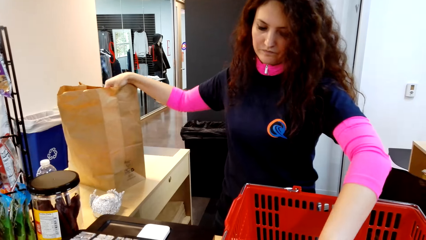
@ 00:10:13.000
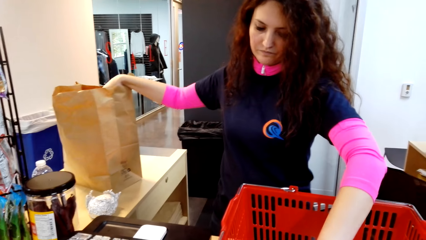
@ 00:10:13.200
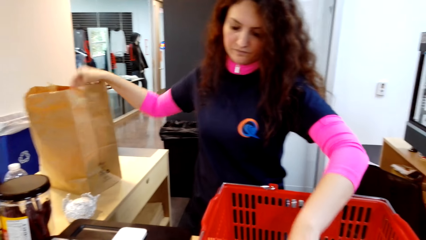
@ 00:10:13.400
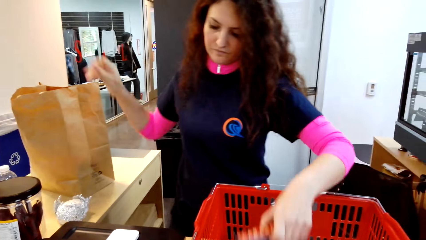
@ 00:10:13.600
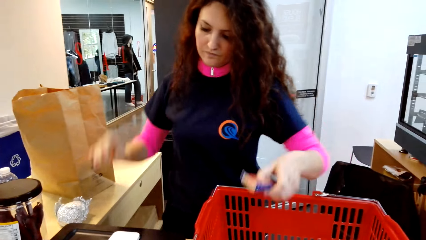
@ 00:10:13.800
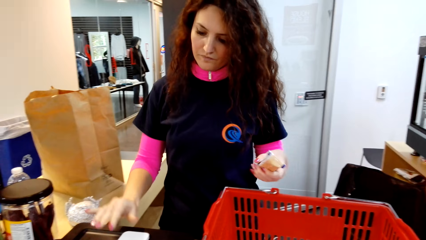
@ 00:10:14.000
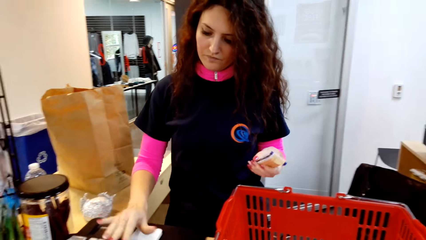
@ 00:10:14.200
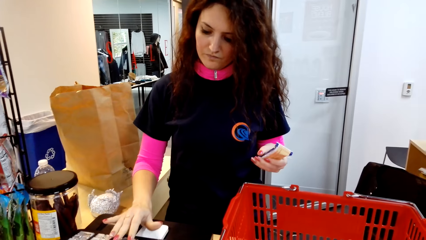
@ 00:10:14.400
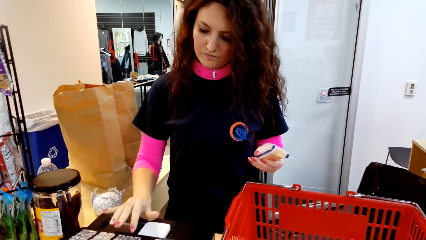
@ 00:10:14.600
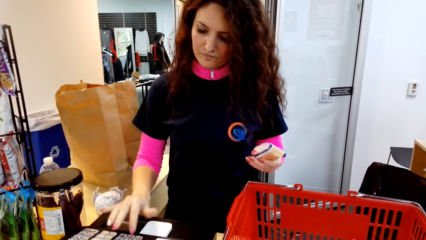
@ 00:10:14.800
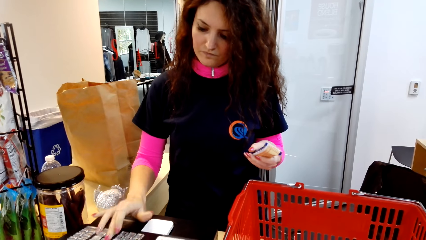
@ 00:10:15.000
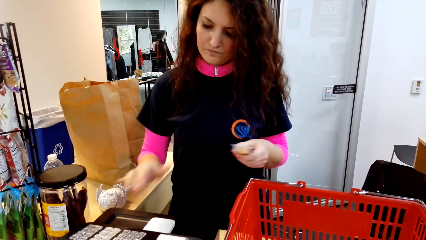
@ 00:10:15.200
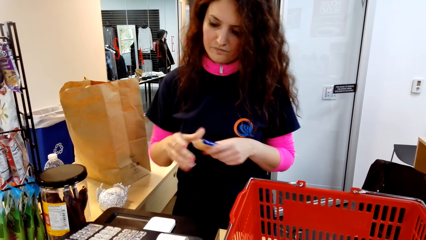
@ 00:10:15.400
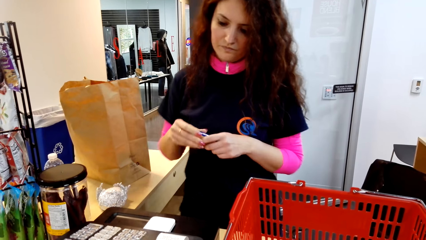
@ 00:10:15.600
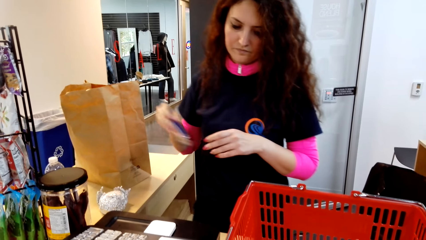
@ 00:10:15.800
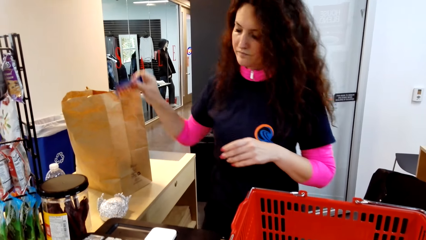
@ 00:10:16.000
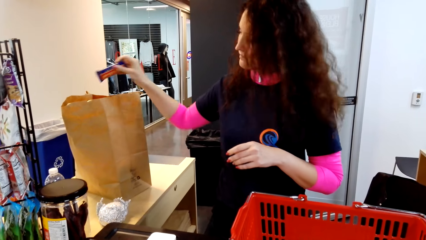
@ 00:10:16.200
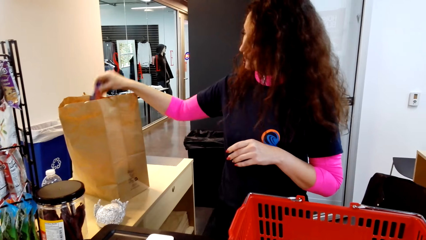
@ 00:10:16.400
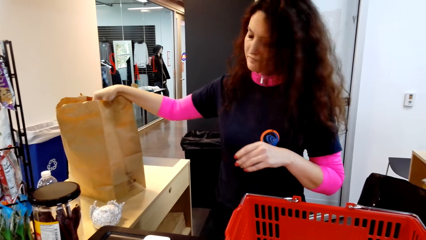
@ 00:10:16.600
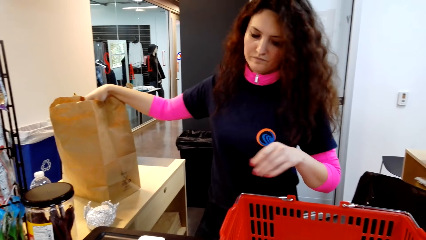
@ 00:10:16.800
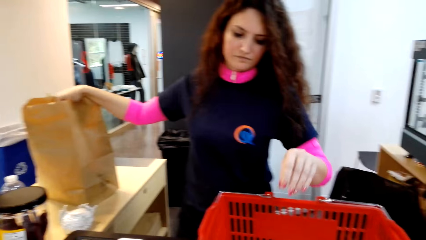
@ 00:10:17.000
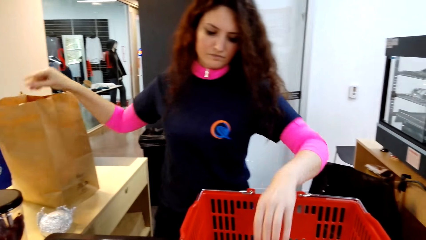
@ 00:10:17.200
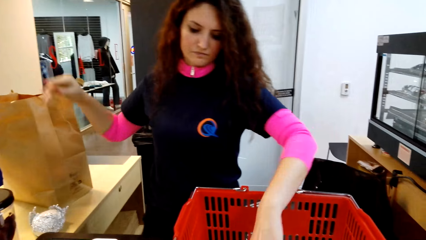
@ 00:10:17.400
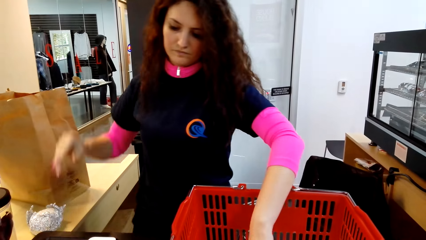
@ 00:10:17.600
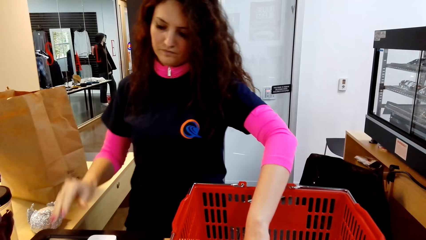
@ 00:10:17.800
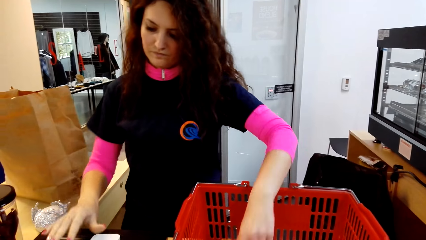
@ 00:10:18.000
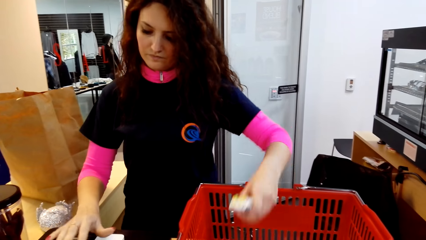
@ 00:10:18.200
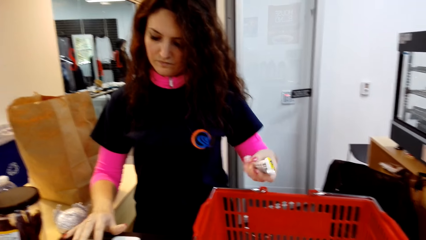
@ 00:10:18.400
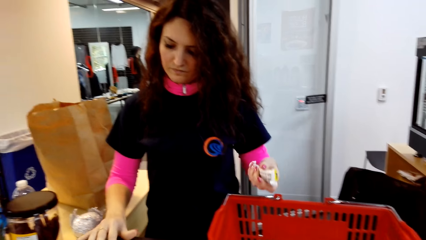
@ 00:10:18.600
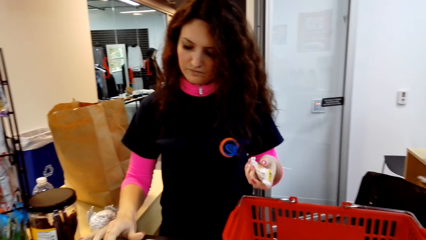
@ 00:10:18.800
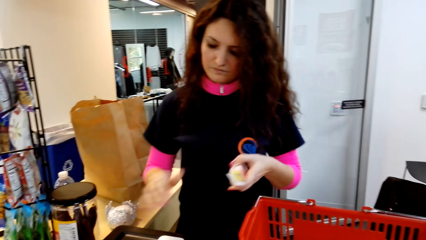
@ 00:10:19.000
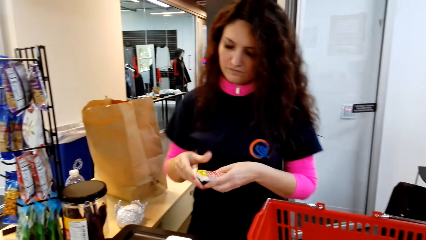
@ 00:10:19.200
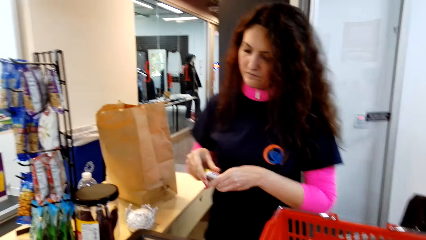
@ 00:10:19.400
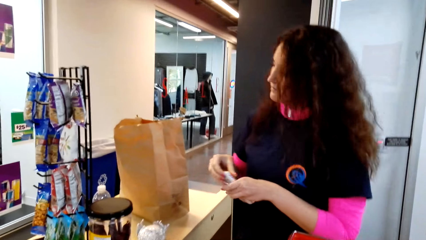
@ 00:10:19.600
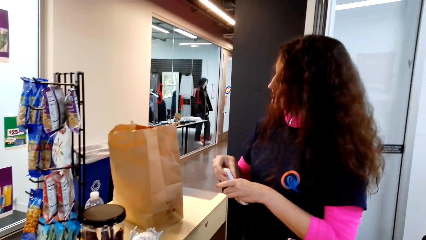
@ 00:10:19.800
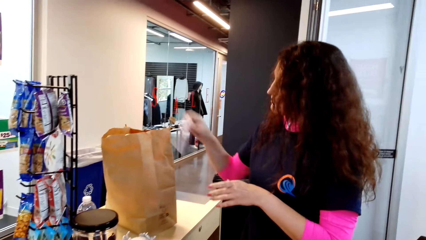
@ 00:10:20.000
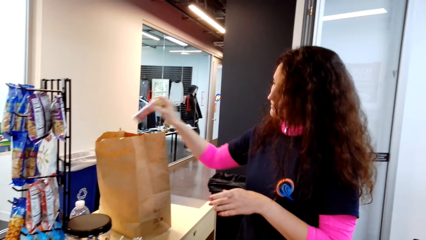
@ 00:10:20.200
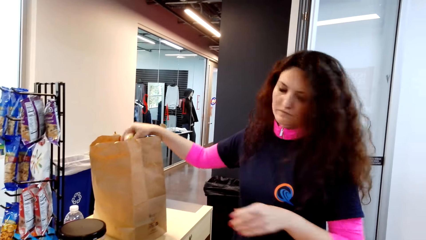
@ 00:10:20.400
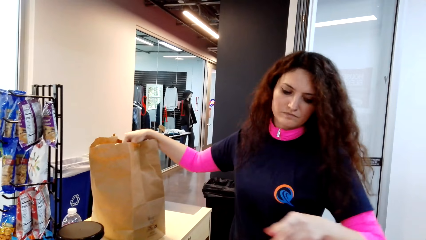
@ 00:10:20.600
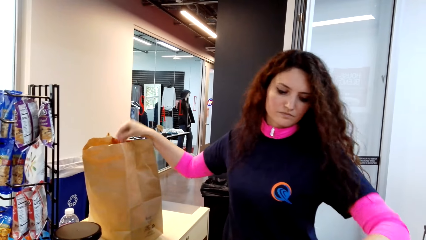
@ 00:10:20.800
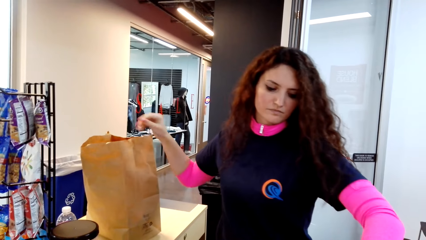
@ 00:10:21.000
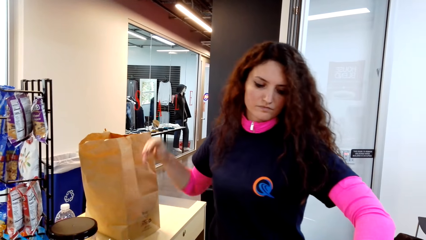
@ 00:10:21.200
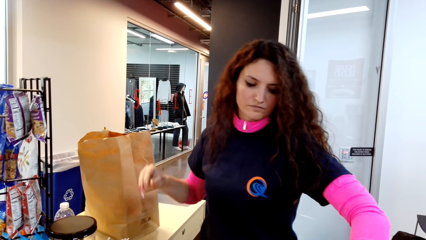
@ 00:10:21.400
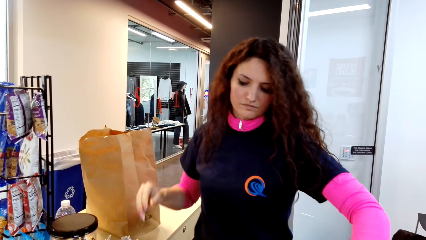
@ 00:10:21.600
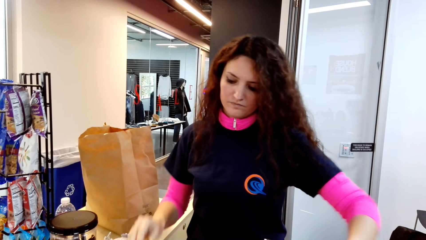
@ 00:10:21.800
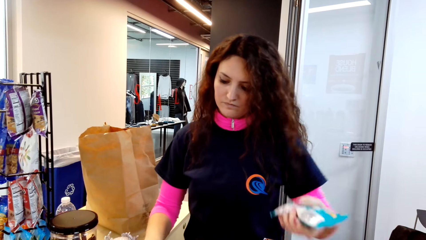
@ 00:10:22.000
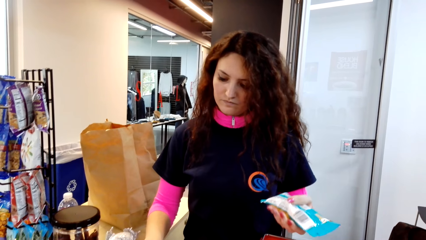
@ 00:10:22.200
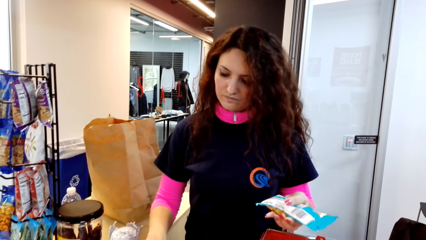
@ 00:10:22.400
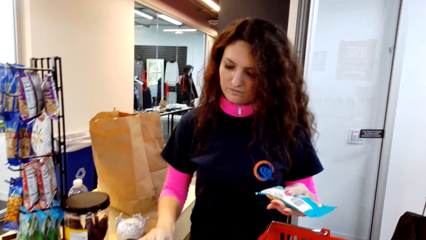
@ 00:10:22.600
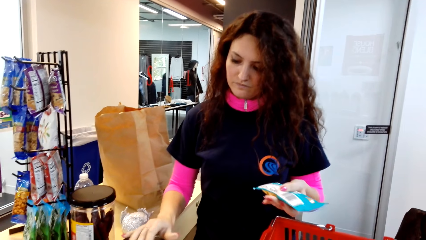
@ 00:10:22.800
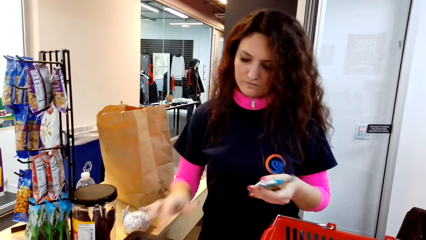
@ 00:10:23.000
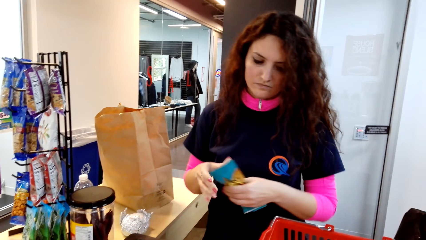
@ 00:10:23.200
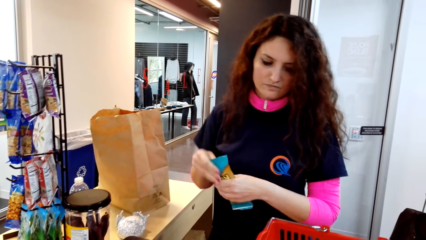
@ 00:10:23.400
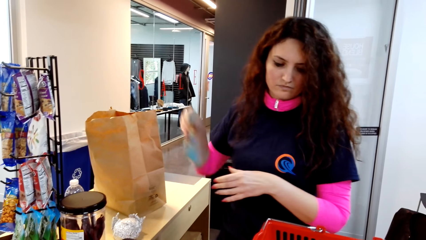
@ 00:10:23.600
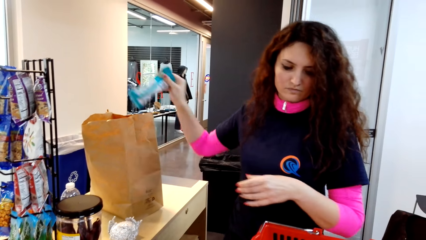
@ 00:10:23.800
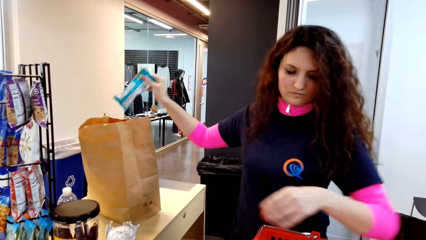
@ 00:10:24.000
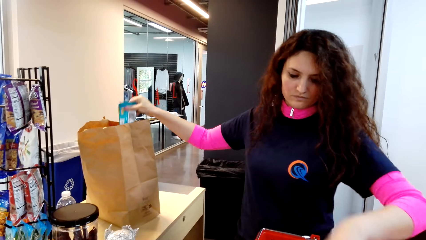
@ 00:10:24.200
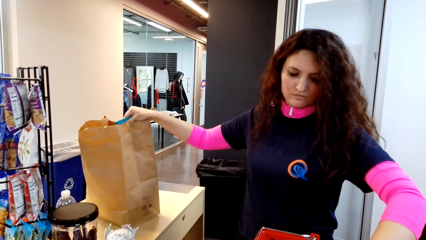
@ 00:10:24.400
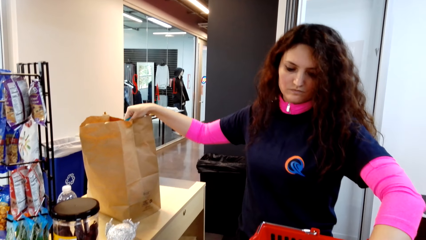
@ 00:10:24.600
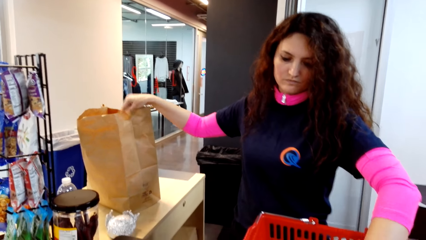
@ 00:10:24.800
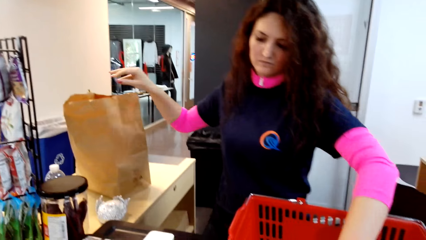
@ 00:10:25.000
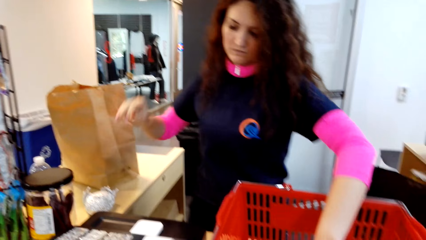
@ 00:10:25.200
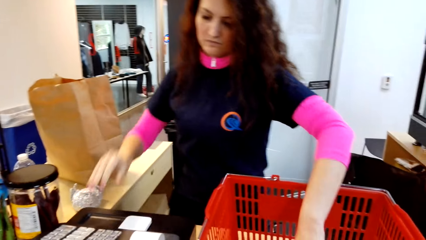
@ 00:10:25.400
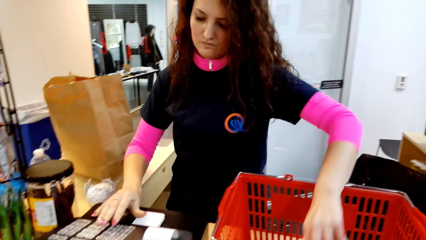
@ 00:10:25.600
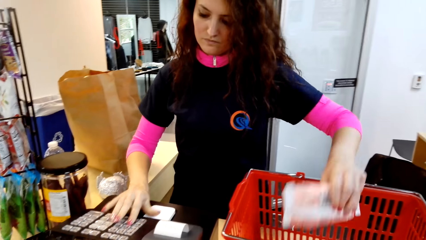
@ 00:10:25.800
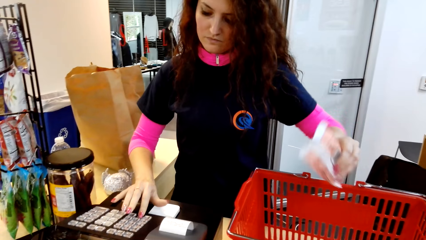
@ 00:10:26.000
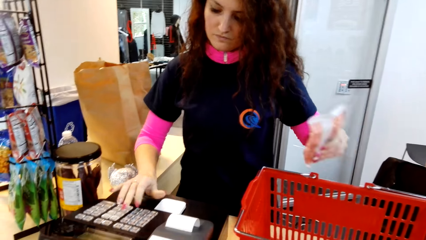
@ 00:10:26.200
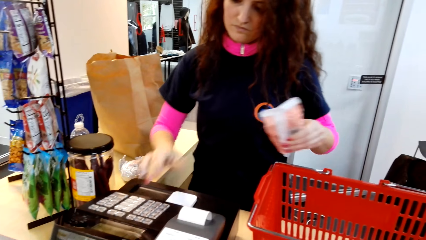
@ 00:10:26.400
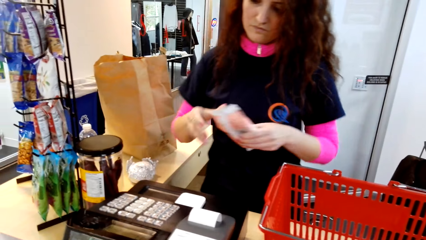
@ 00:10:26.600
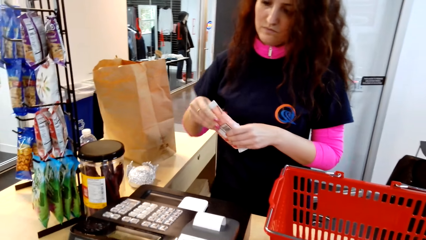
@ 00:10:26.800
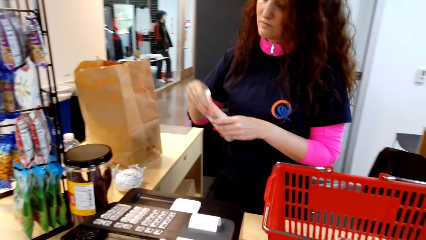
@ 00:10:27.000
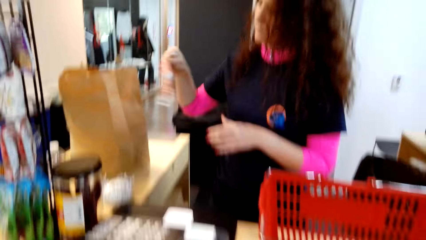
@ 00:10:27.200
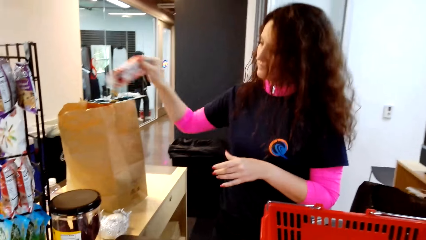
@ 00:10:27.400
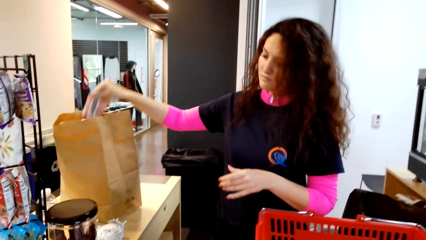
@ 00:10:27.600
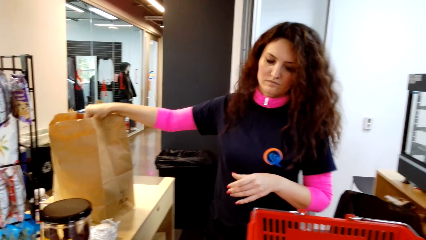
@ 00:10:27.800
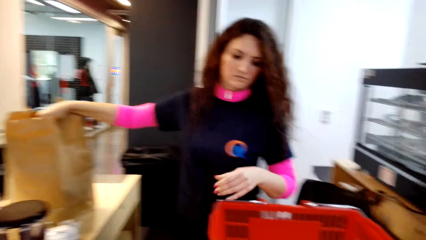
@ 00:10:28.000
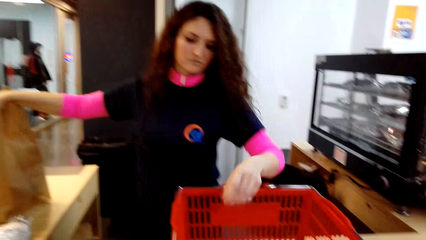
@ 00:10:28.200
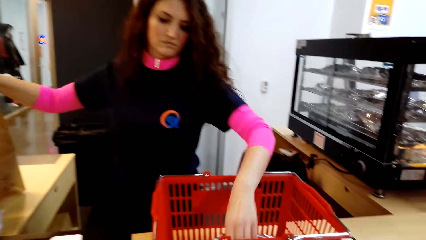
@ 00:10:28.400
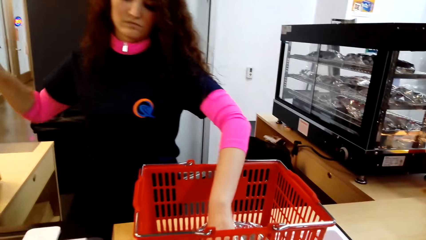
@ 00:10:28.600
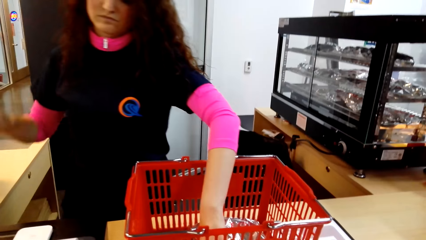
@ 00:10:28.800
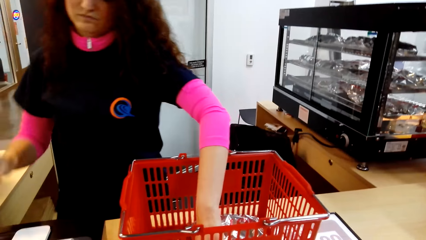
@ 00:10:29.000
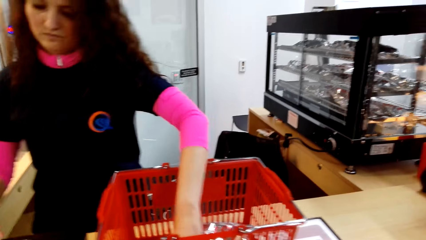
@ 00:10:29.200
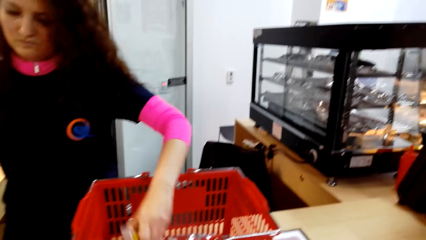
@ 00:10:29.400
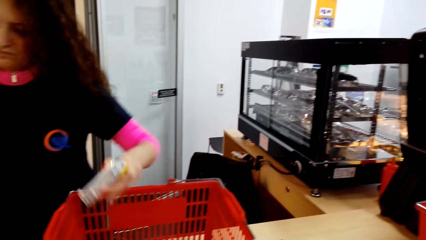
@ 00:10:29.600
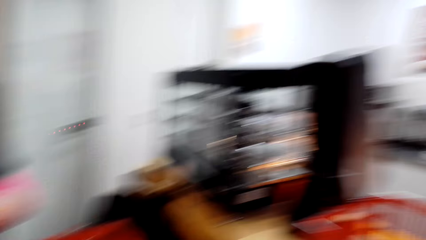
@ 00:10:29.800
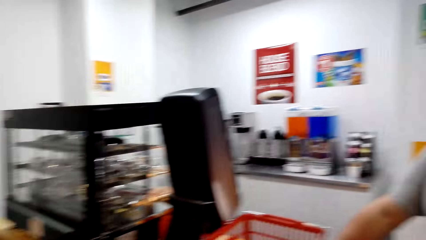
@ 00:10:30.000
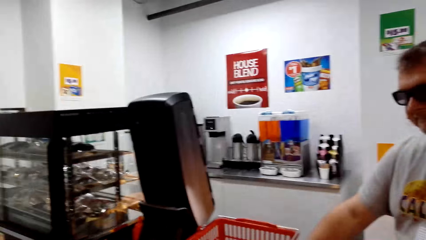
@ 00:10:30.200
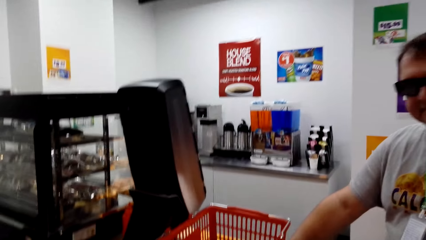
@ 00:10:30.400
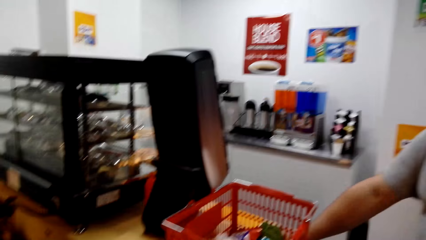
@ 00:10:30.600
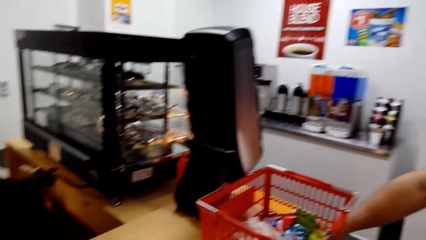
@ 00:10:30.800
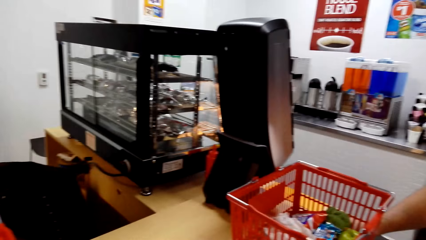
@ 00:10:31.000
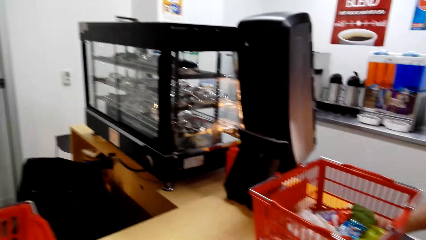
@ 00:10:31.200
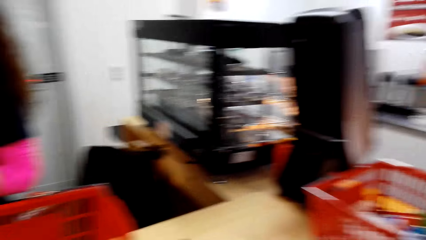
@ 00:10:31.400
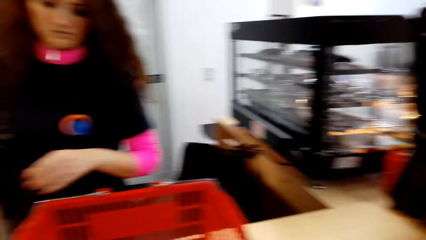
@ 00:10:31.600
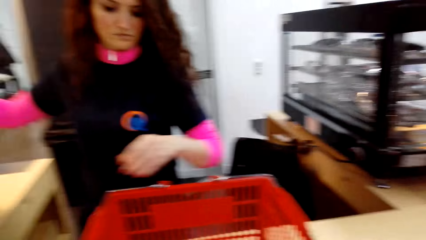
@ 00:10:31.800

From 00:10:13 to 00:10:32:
A woman puts something in the paper bag. She picks something in the shopping basket. She operates a machine with her right hand. She puts something in the paper bag. She picks something in the shopping basket. She operates the machine with her right hand. She puts something in the paper bag. She picks something in the shopping basket. She operates the machine with her right hand. She puts something in the paper bag. She picks something in the shopping basket. She operates the machine with her right hand. She puts something in the paper bag. She picks something in the shopping basket. A man stands on the floor.
